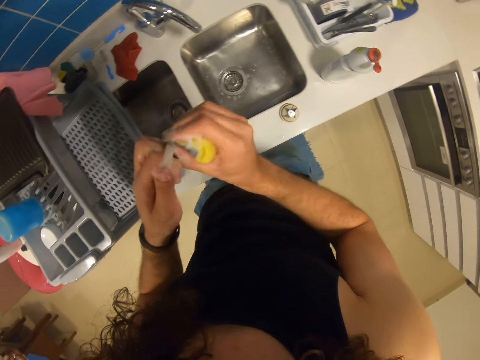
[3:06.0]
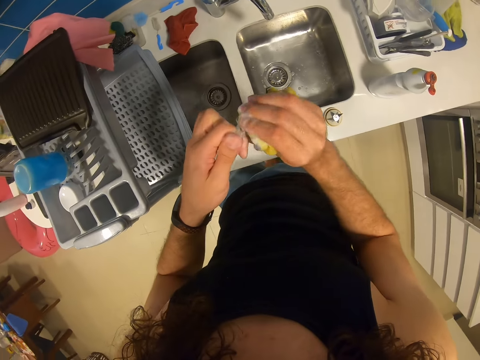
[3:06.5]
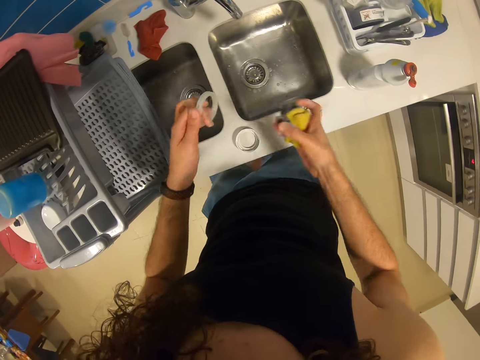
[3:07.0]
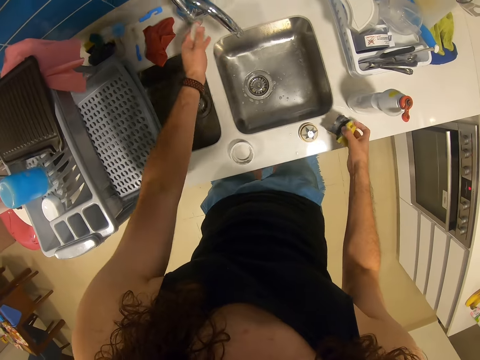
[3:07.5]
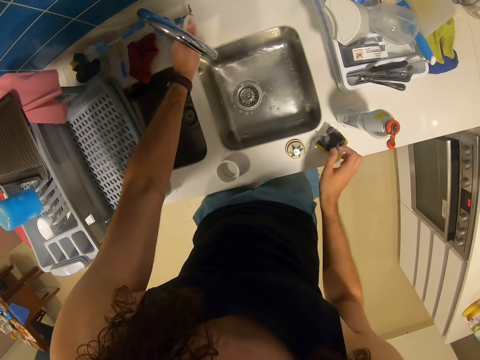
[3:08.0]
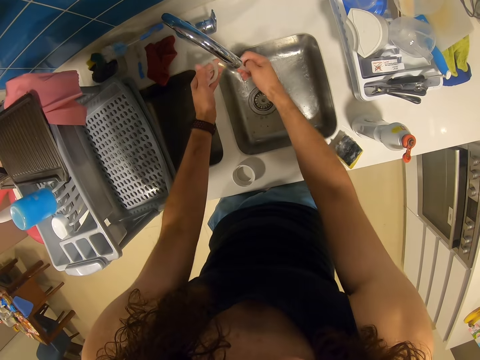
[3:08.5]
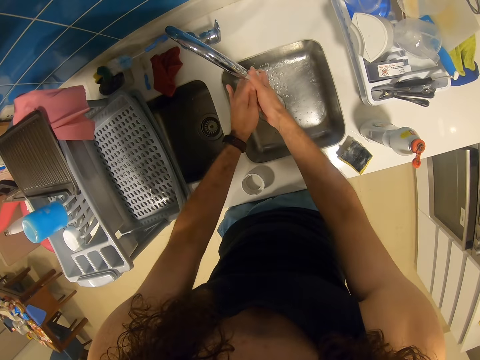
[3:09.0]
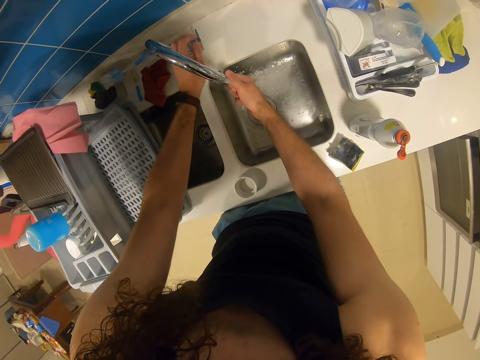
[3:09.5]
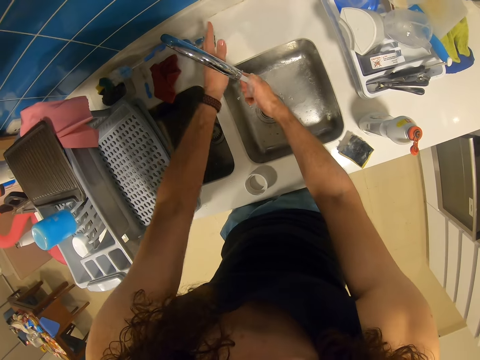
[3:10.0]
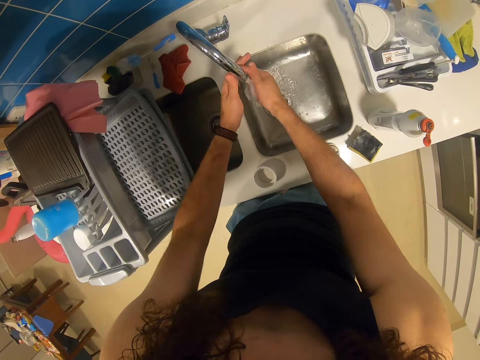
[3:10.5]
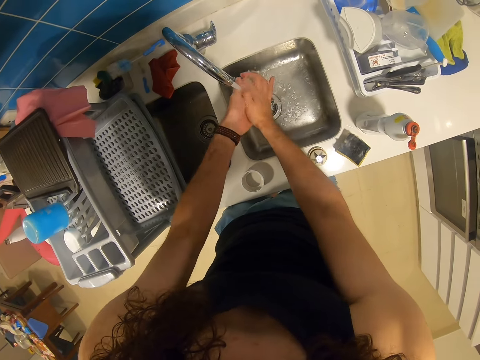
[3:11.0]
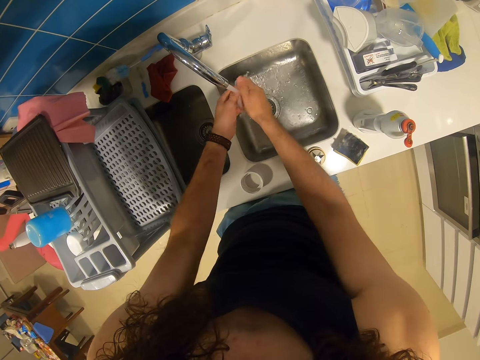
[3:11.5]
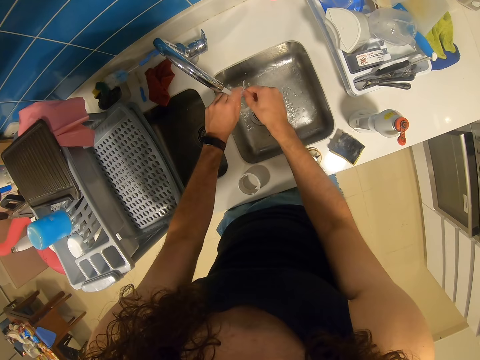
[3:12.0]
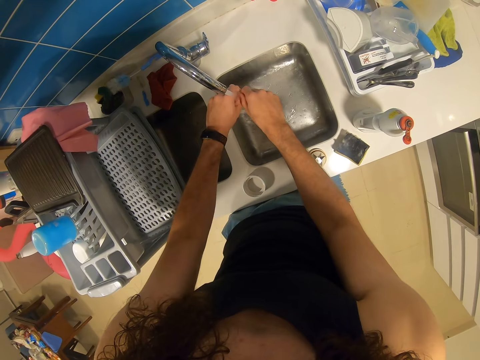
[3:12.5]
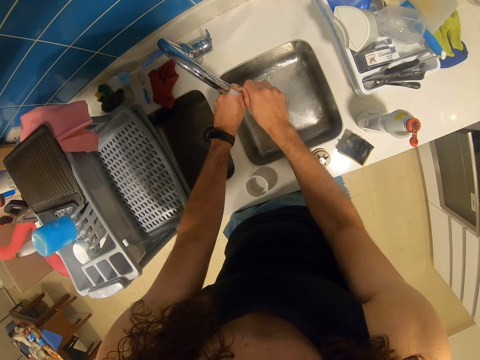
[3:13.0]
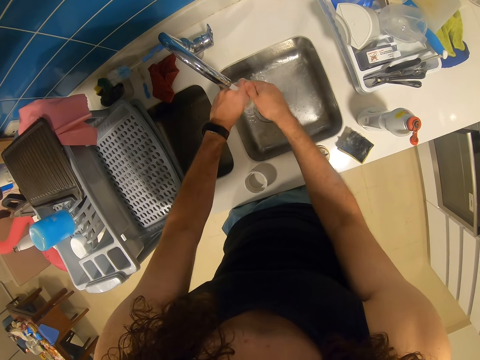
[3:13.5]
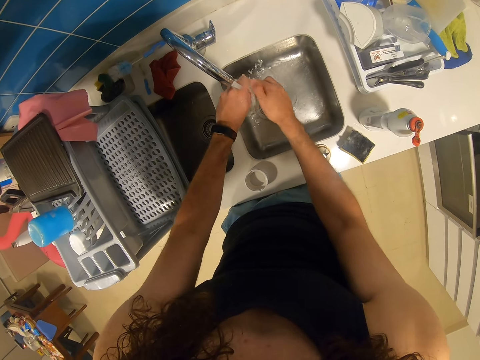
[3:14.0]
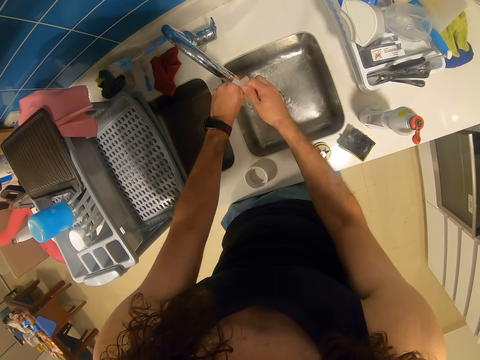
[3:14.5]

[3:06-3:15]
The camera wearer puts the sponge aside, opens the tap, and rinses the rubber.

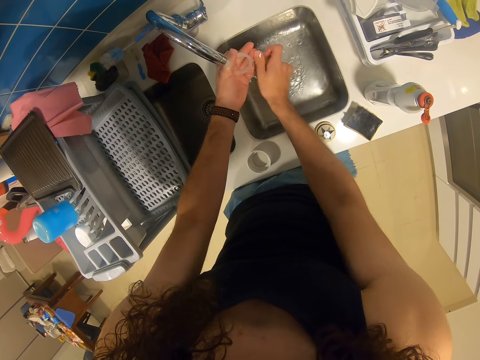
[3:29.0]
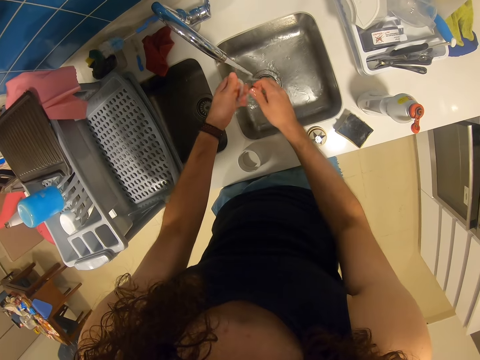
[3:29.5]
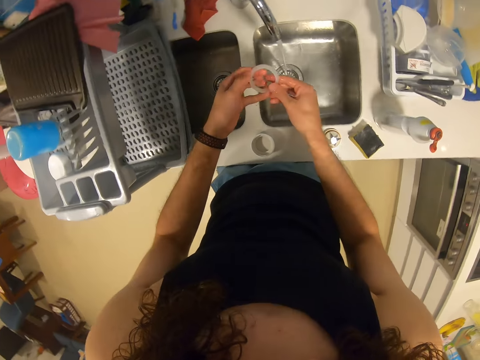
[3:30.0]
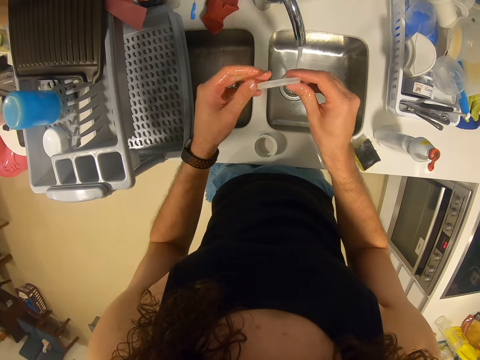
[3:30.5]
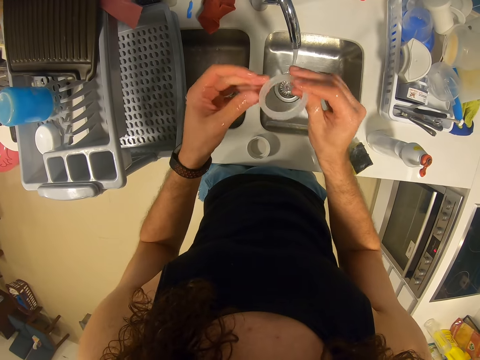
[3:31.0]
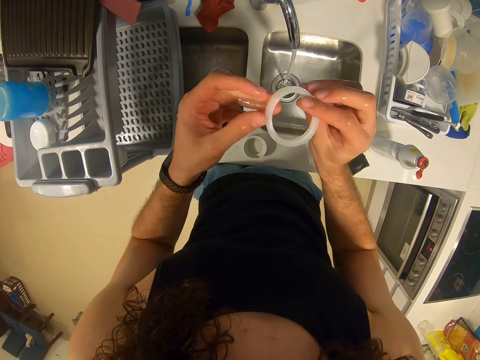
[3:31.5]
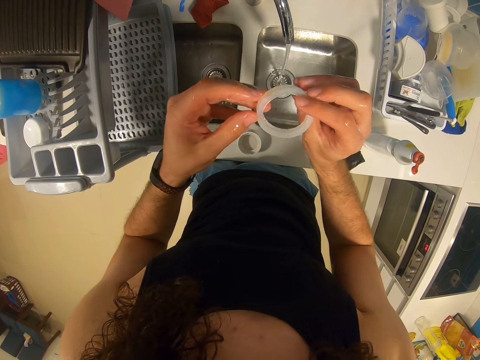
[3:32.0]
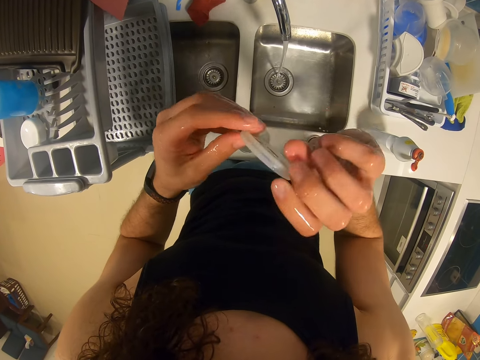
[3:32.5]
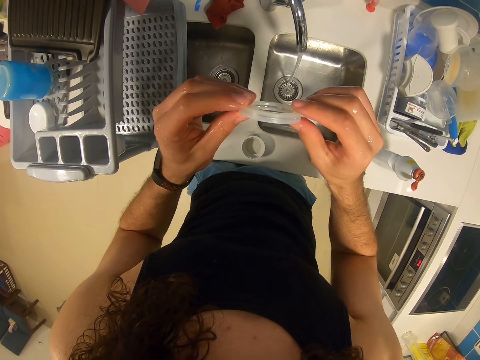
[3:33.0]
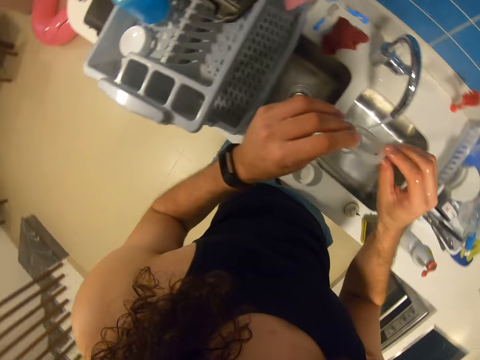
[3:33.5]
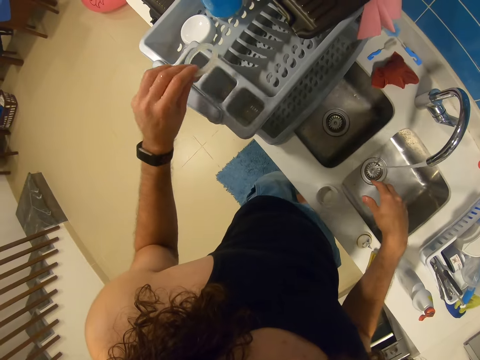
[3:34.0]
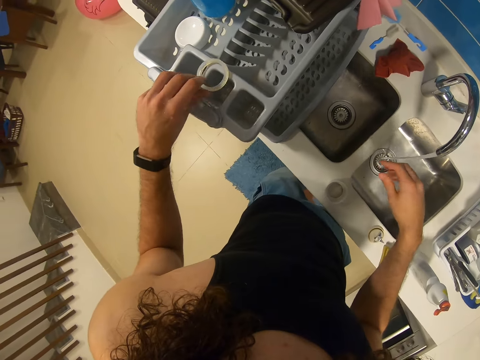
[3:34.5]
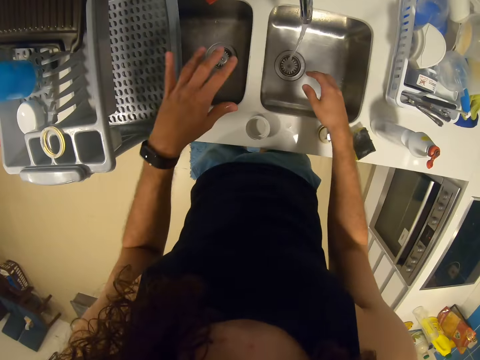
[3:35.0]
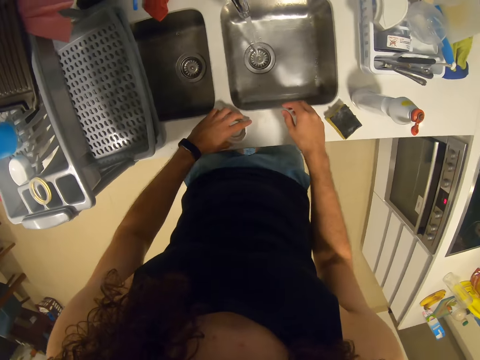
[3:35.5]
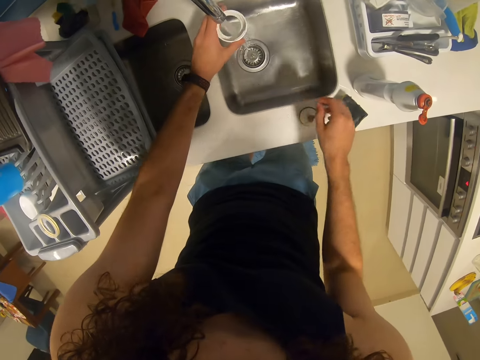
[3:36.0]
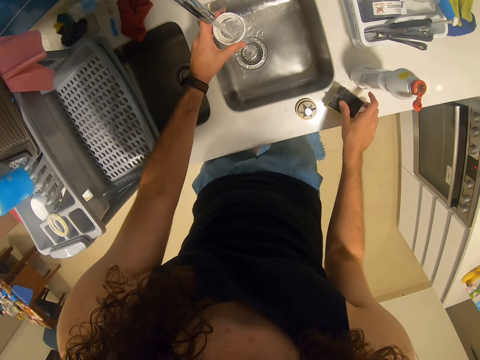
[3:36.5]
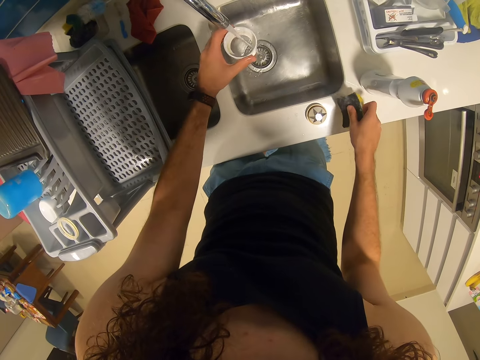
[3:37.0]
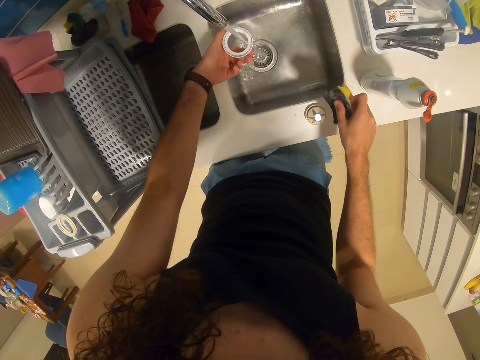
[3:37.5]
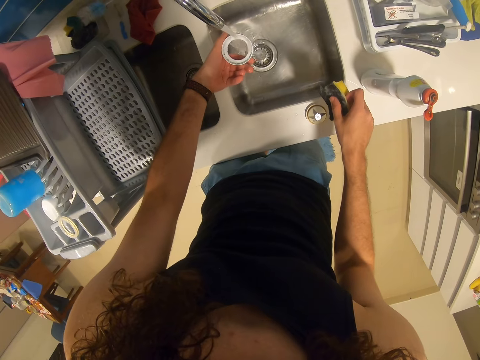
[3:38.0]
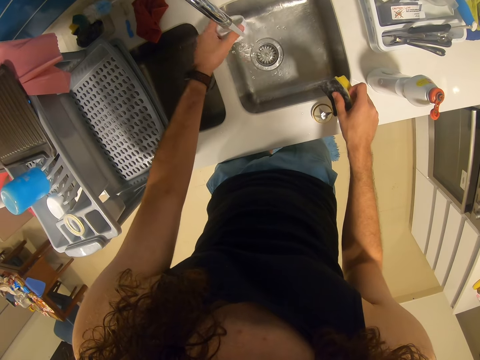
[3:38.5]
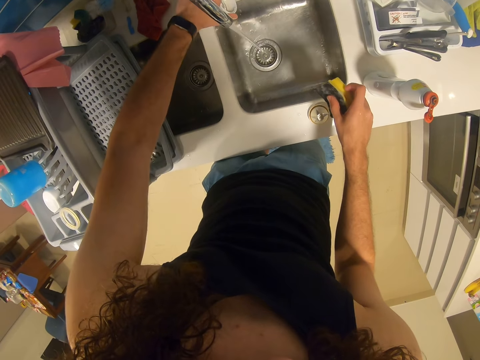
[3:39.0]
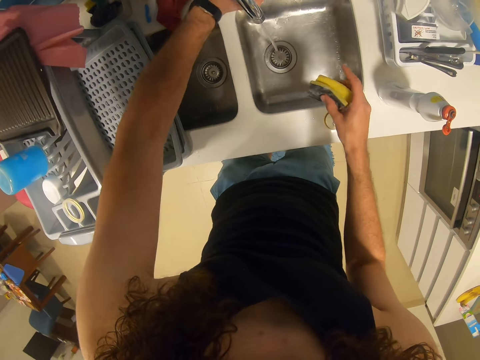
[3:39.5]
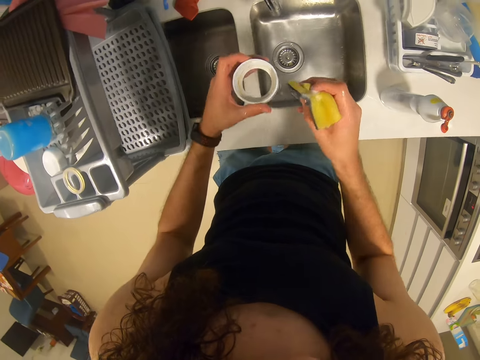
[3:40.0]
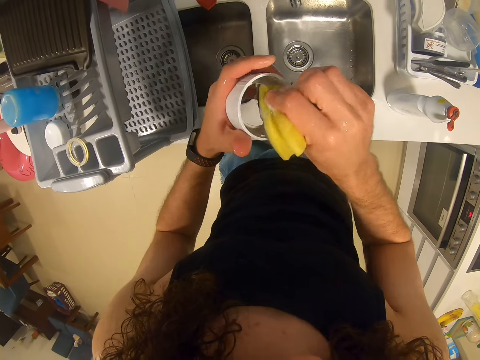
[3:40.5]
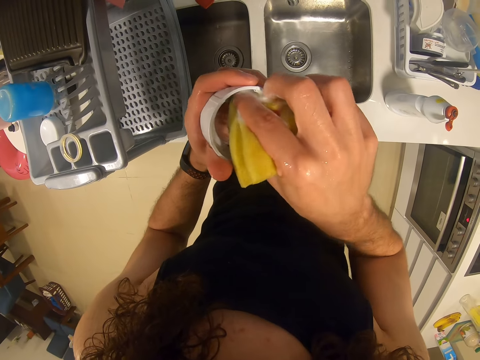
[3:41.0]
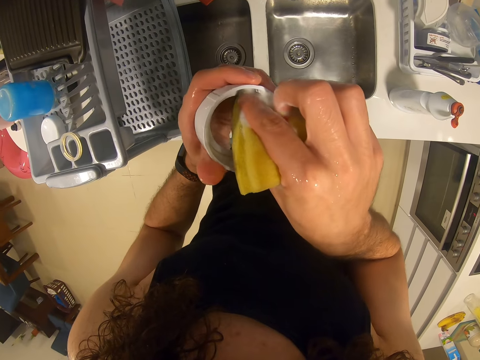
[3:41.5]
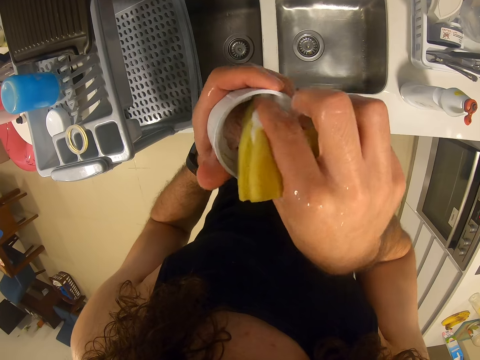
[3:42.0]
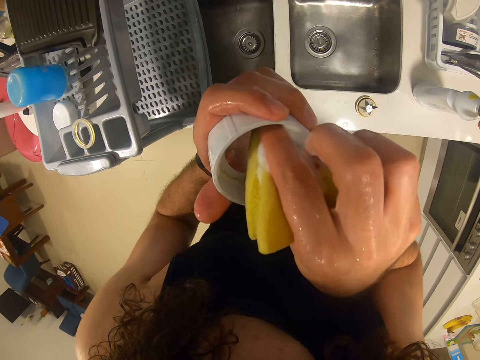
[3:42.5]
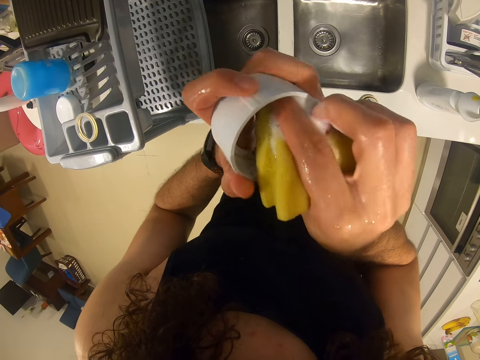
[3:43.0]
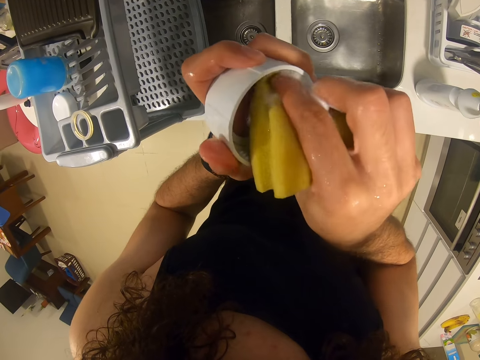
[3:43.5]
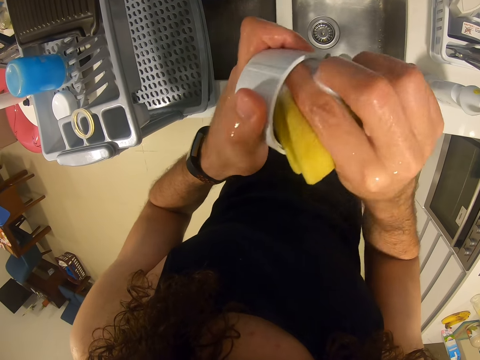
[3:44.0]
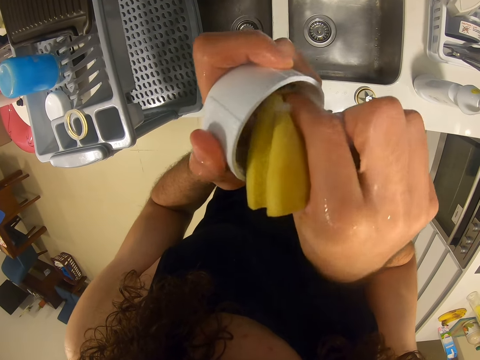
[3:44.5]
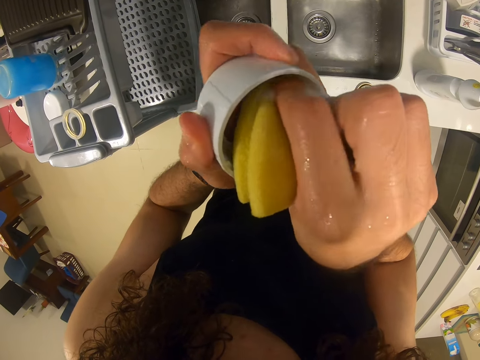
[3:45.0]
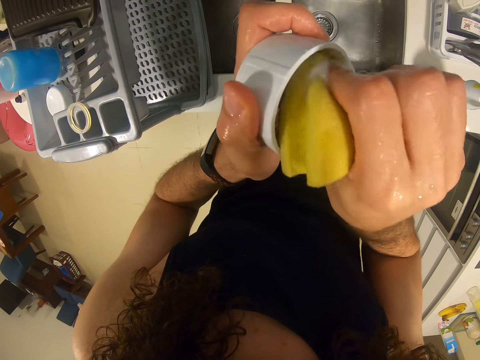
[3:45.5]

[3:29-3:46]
The camera wearer checks the rubbers. They put the rubber on the dish rack. They take the lid, take the sponge, and rinse the lid. They close the tap. They wash the lid and scrub the lid.
